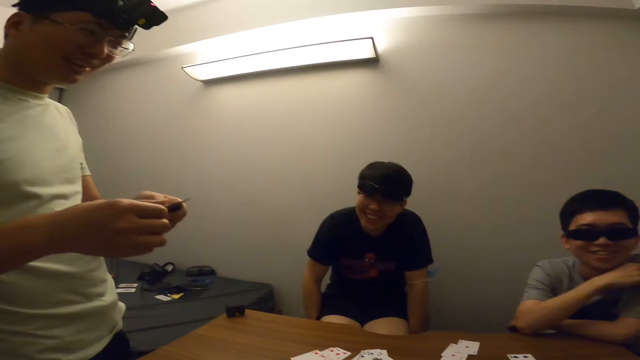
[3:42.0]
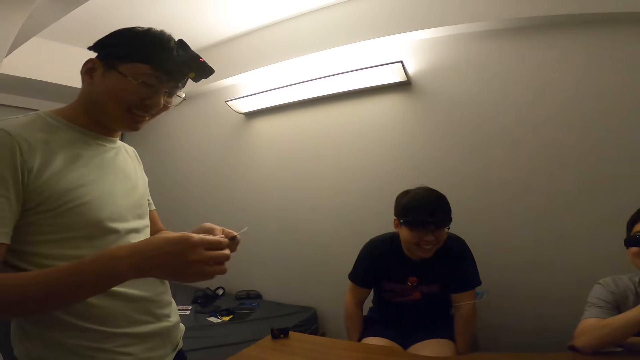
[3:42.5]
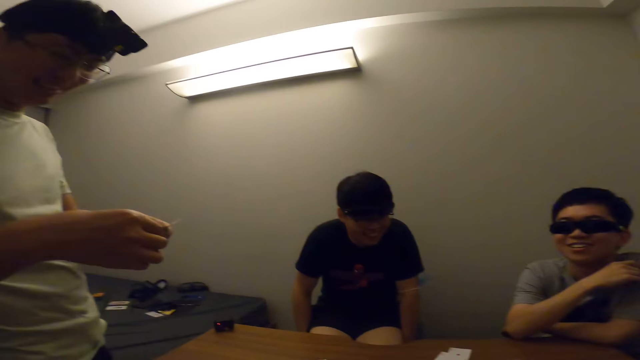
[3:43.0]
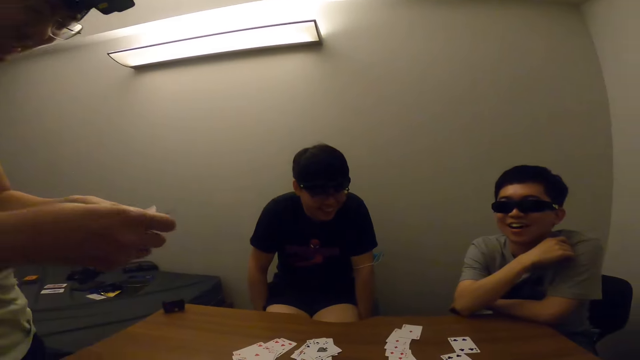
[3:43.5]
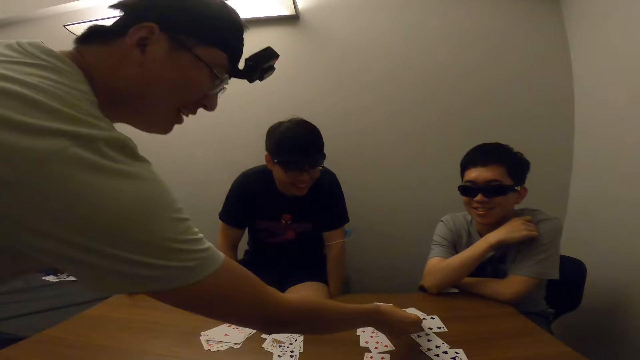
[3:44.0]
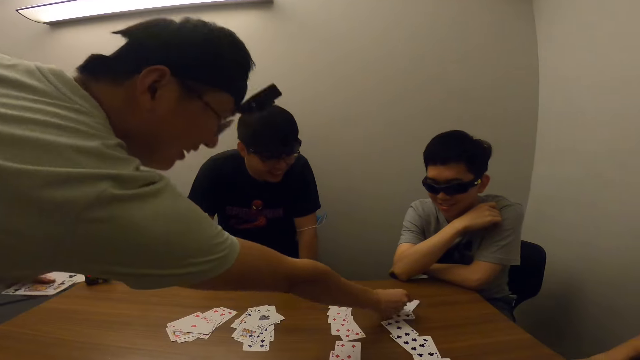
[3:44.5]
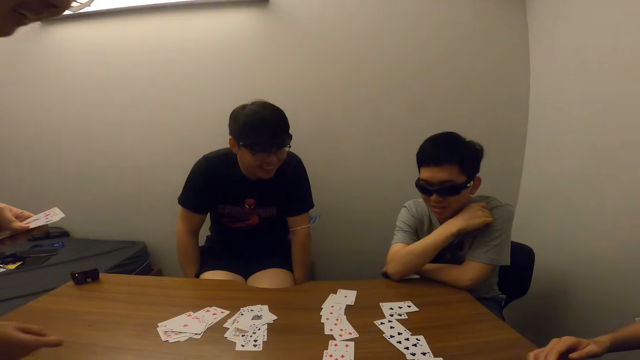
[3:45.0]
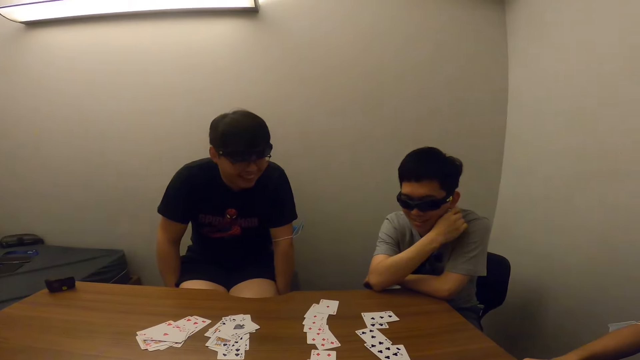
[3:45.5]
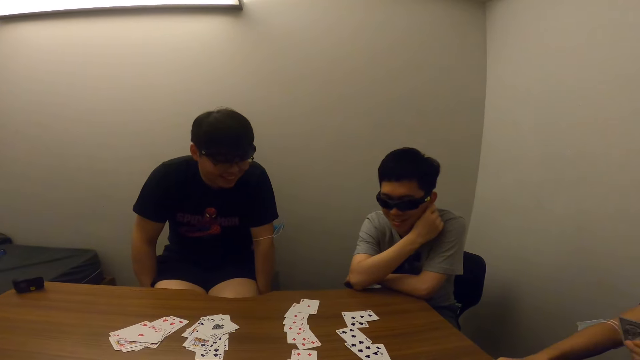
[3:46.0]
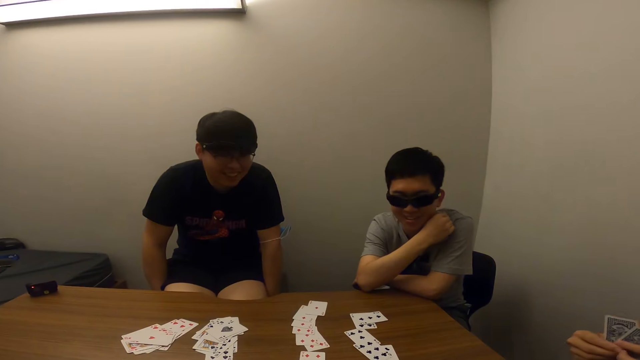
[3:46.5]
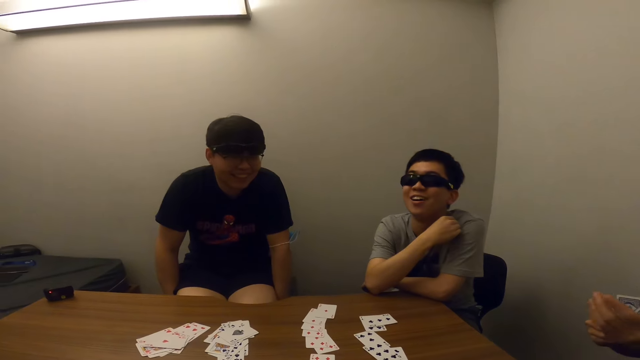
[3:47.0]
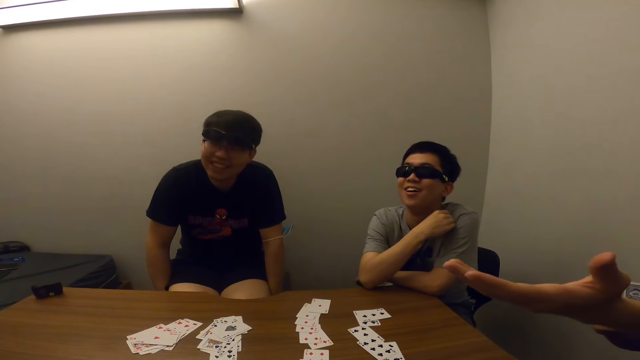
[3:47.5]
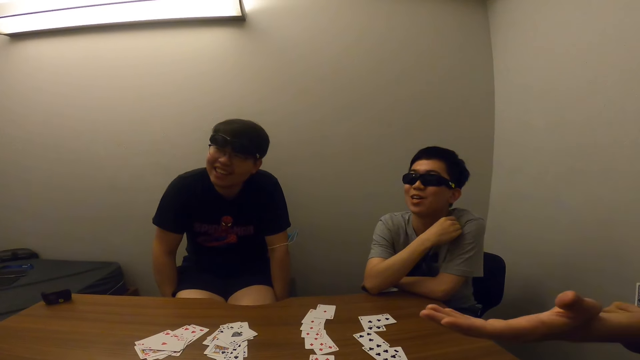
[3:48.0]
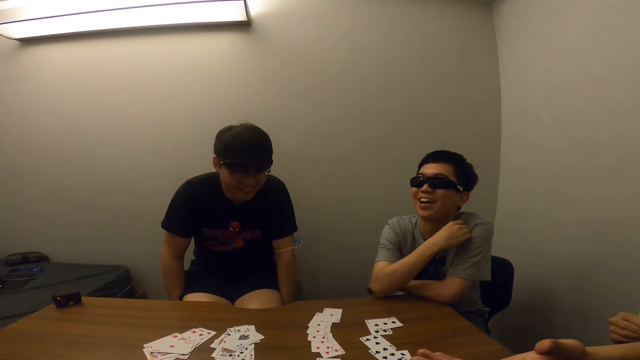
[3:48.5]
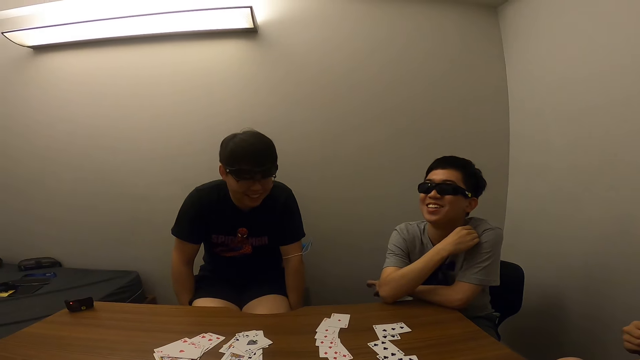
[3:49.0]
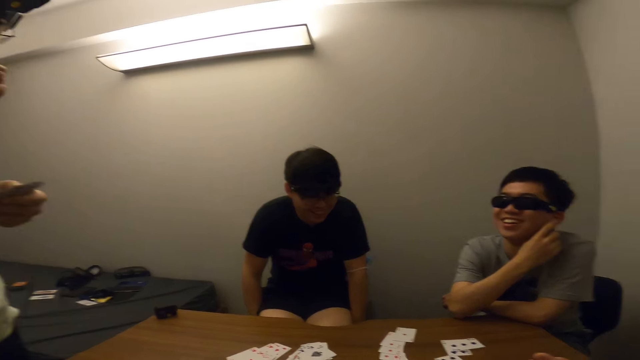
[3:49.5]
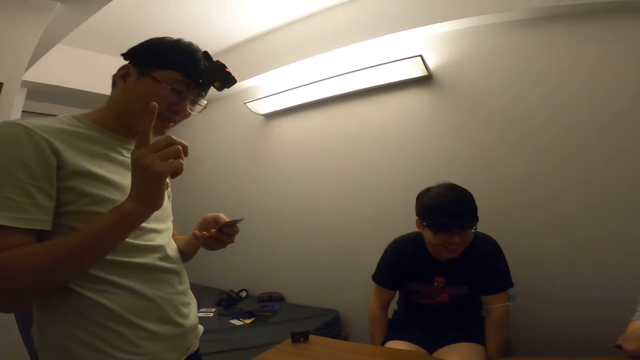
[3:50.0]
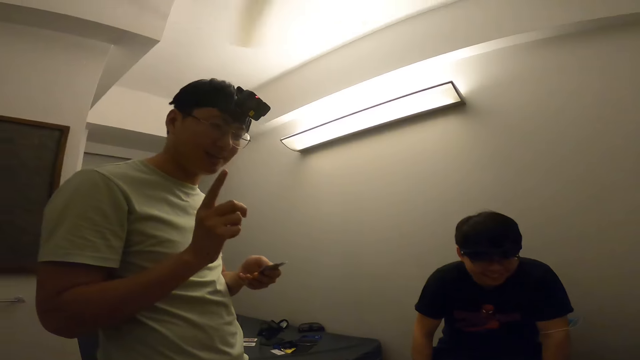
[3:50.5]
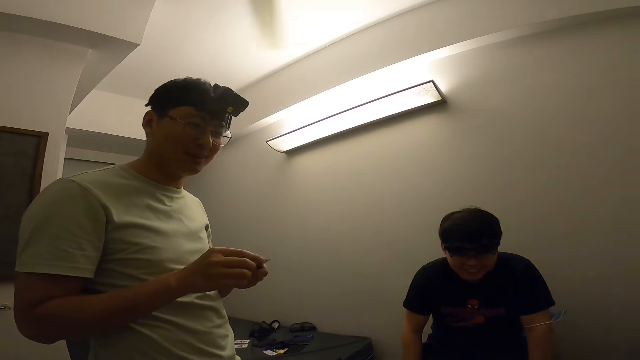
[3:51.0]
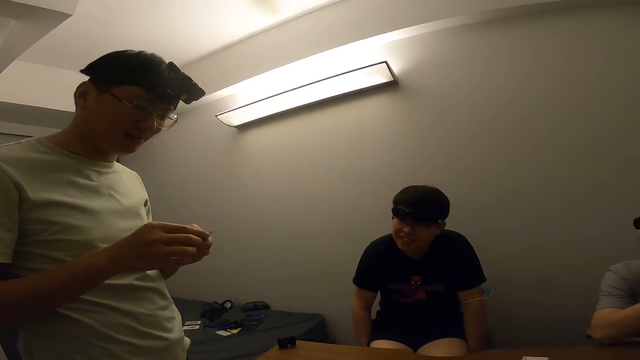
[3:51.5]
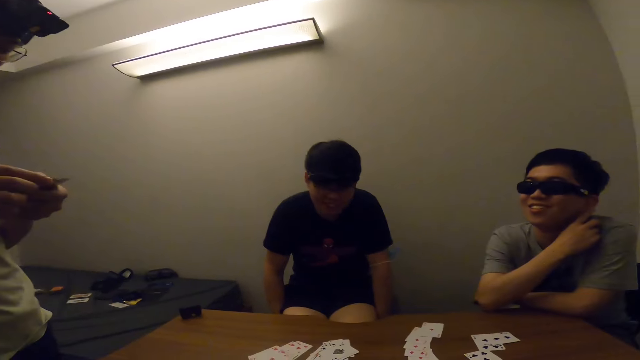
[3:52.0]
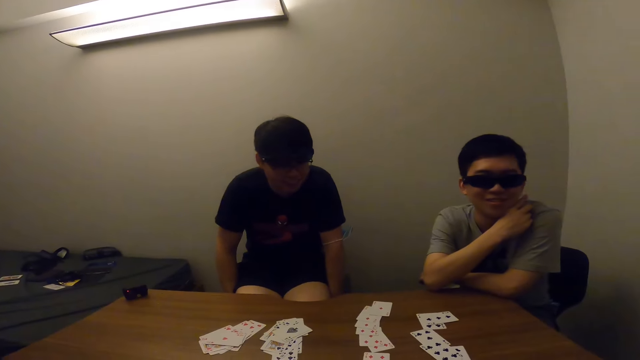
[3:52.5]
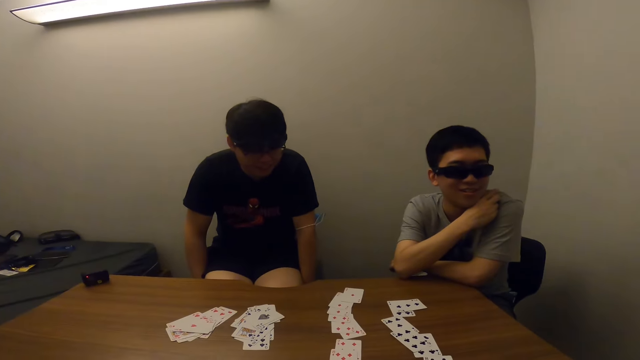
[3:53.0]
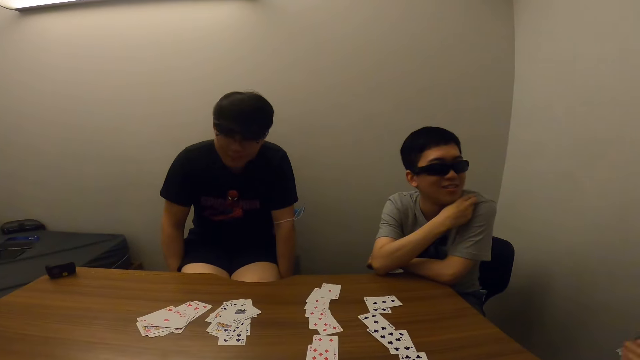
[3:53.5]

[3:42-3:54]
A man places the card in his right hand on the table. Another man stretches his left hand forward. The first man interacts with the other men.

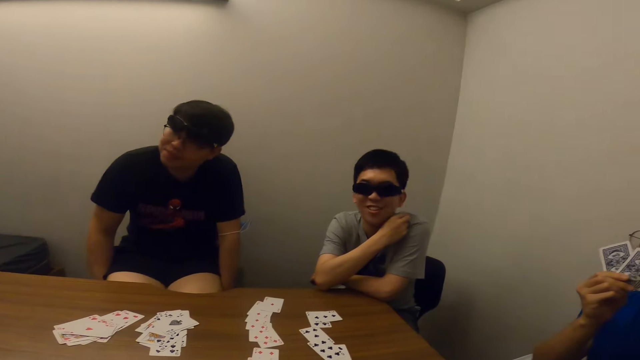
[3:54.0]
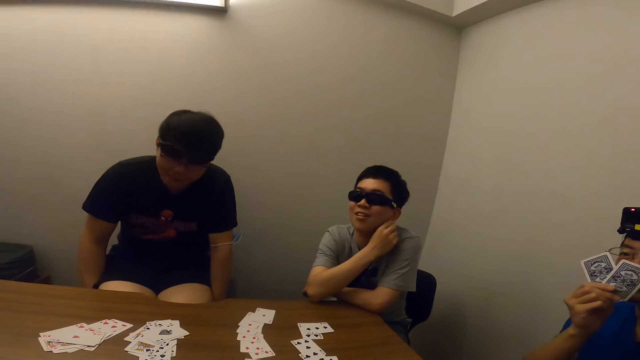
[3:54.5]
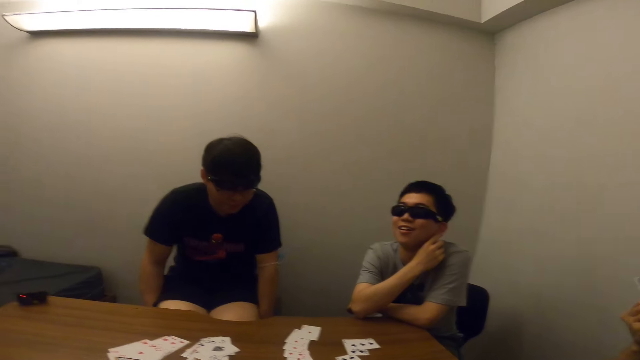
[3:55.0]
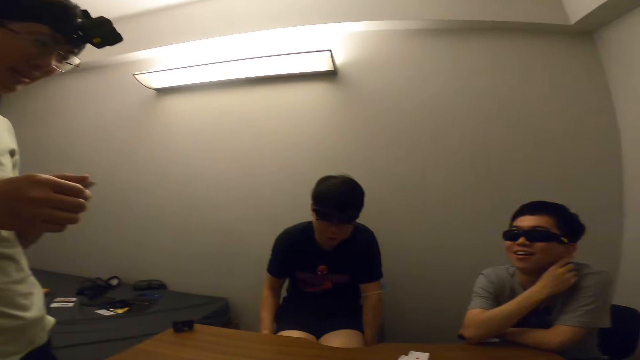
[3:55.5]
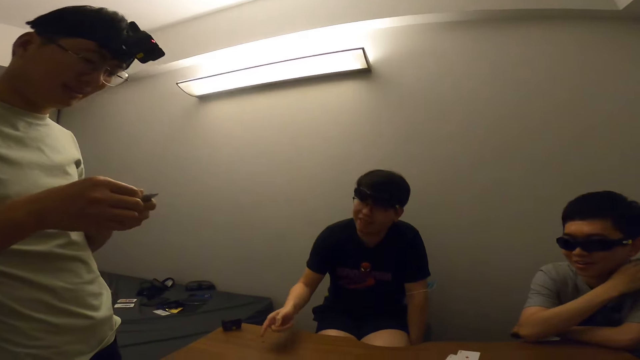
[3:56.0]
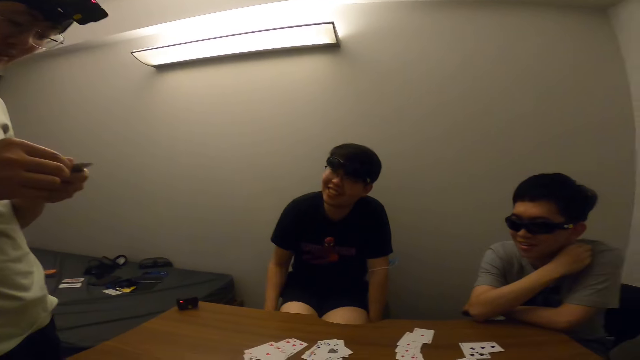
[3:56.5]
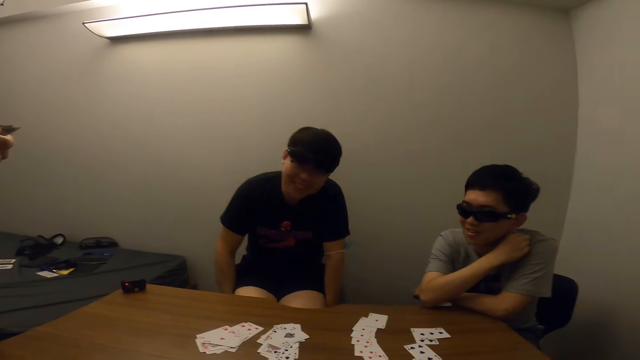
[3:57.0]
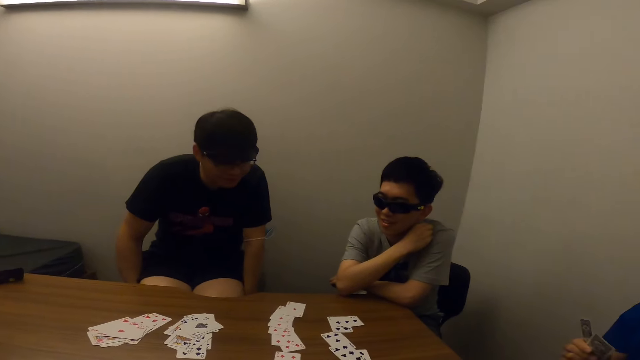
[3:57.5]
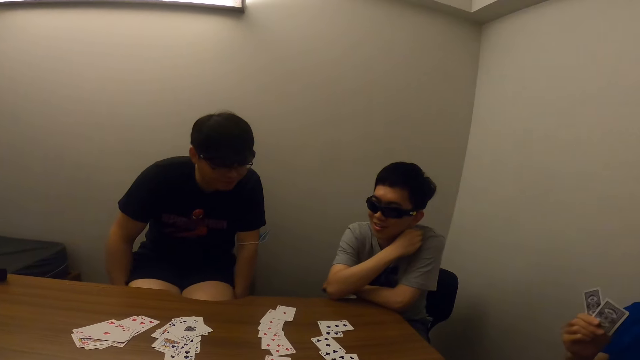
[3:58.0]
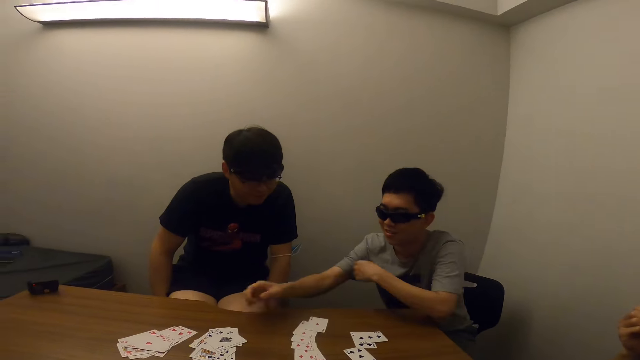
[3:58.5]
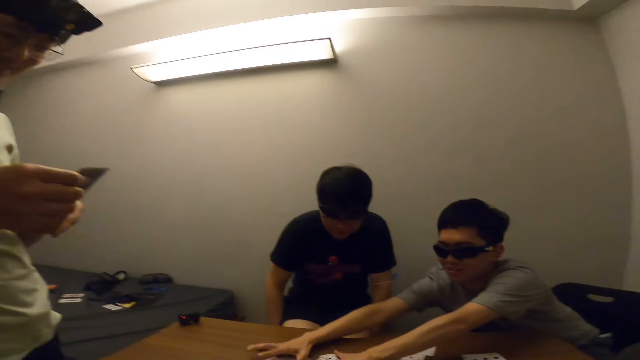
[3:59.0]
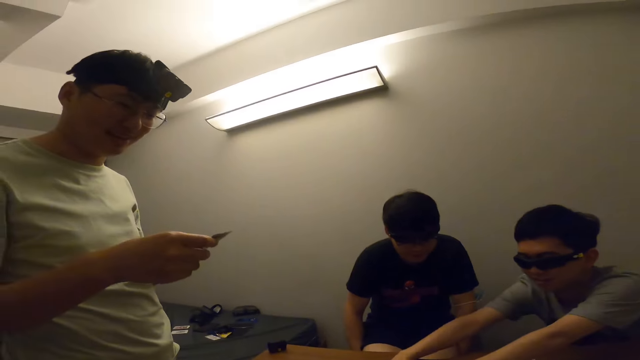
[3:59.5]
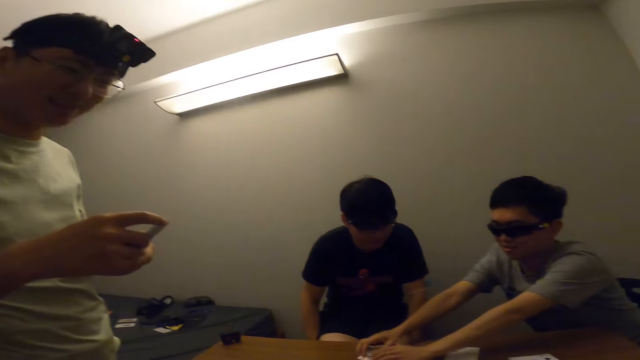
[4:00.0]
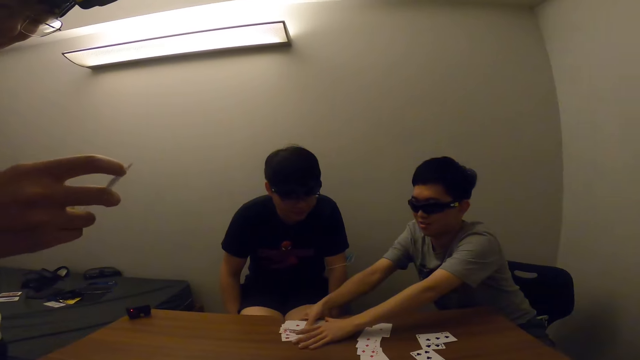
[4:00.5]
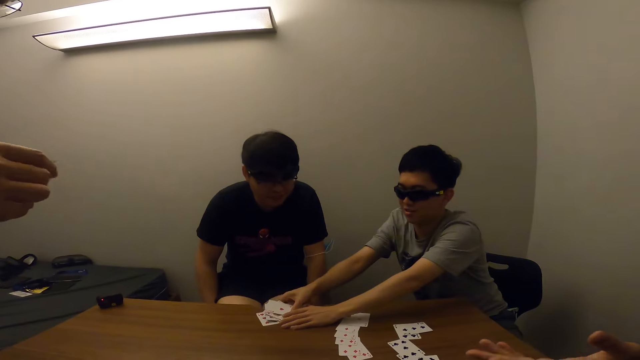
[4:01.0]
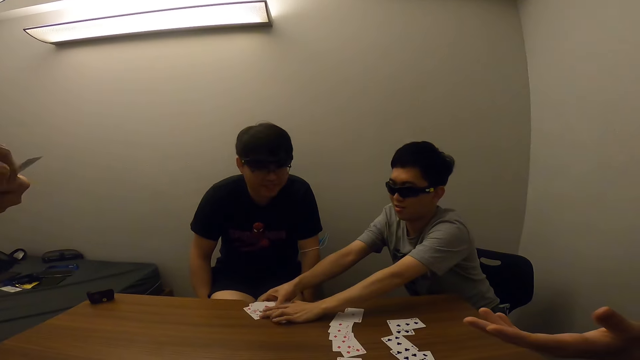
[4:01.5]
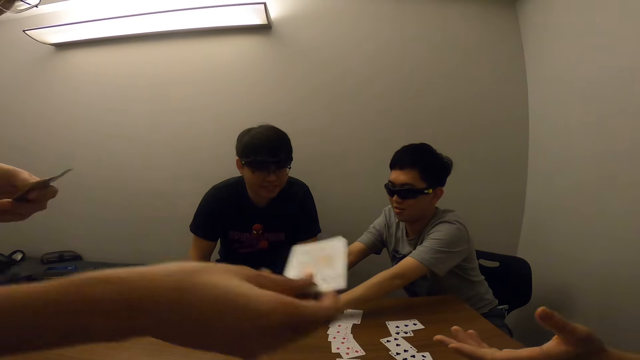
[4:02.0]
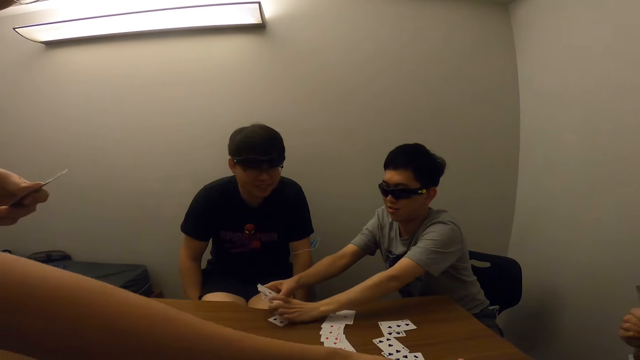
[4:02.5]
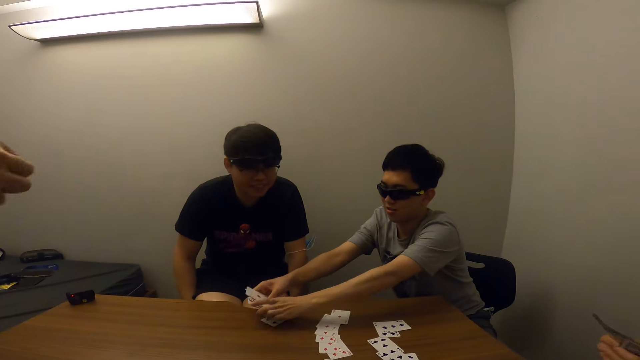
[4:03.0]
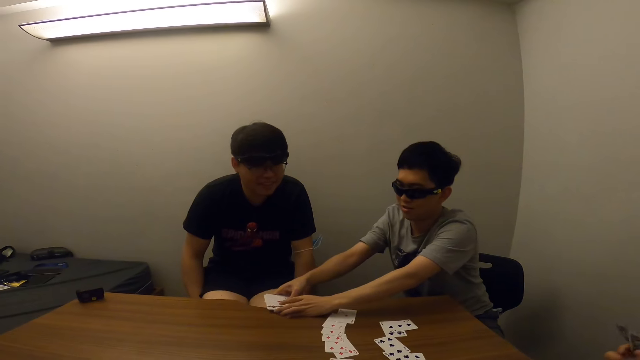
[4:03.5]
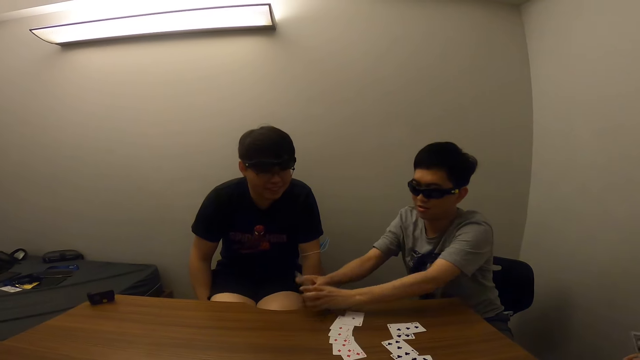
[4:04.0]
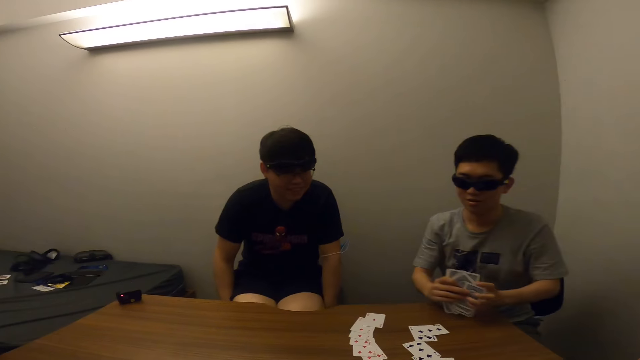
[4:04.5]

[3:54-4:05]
A man moves the cards on the table with both hands. The man collects the cards together. The man picks up the card from the table with both hands. Another man passes the card in his right hand to another man.
